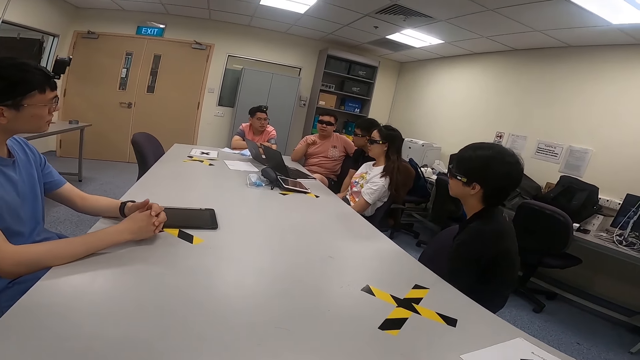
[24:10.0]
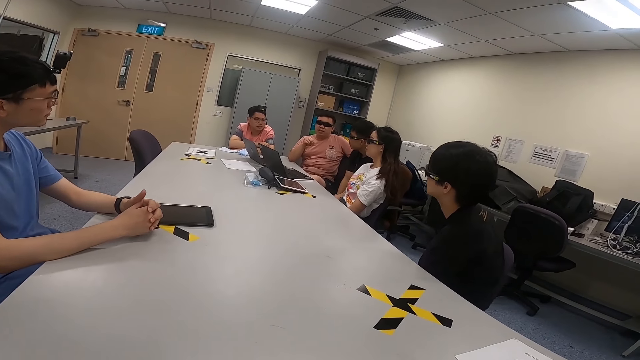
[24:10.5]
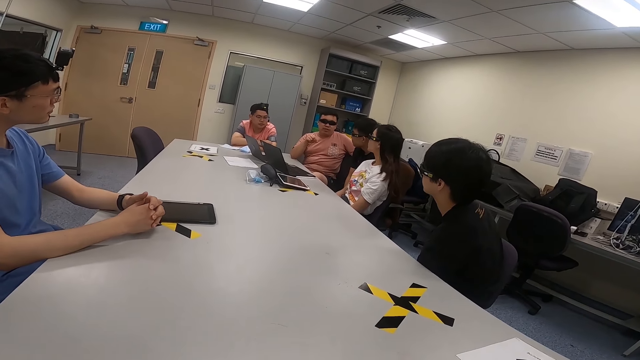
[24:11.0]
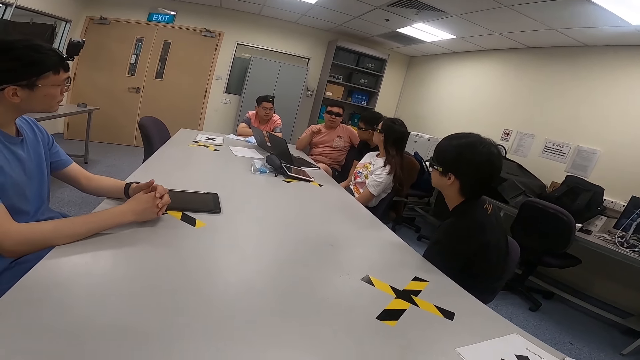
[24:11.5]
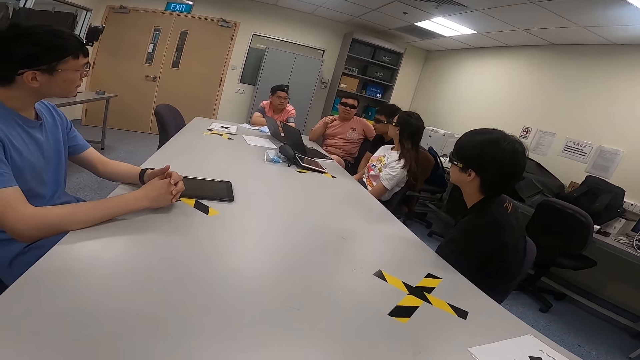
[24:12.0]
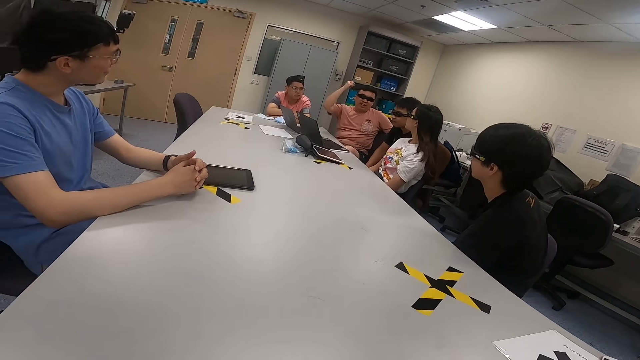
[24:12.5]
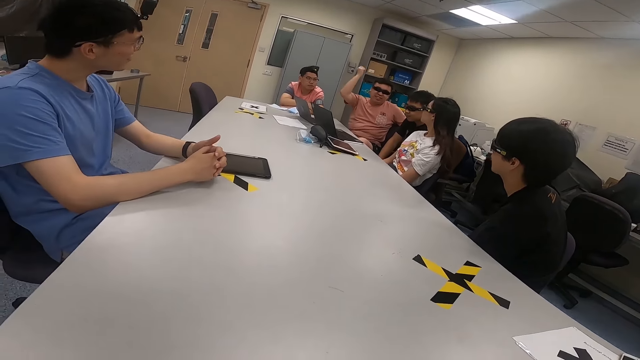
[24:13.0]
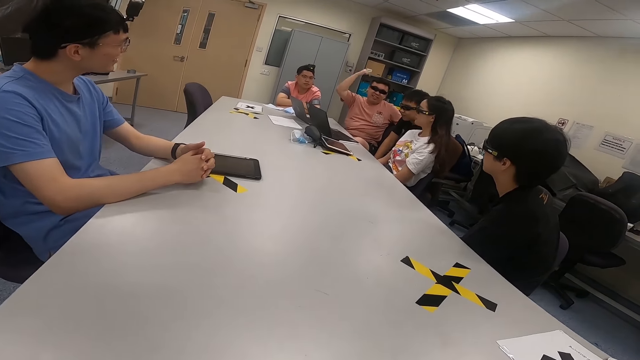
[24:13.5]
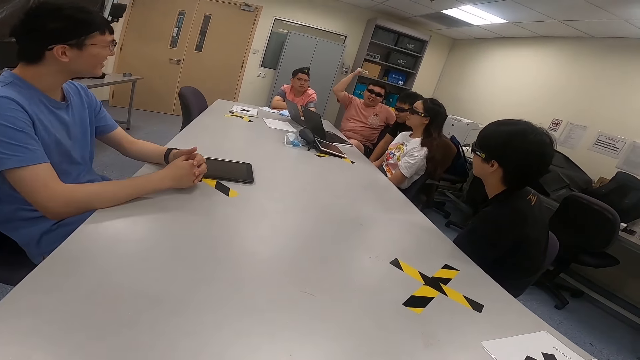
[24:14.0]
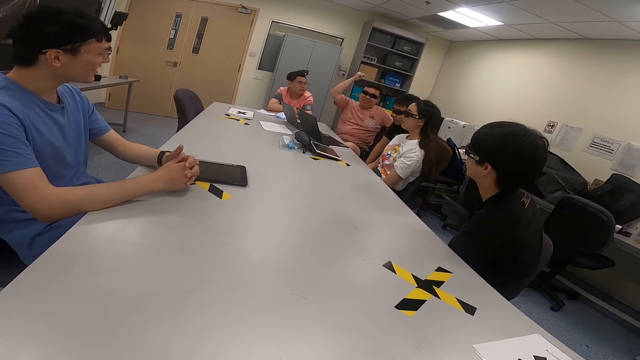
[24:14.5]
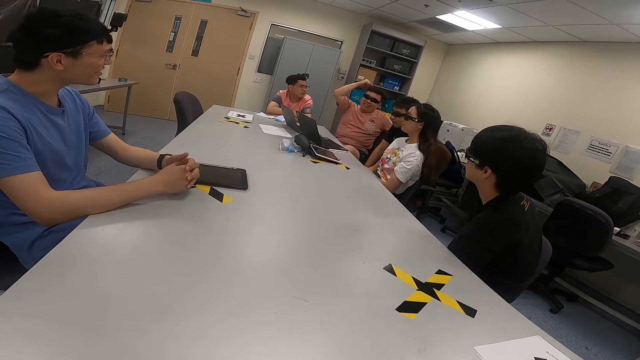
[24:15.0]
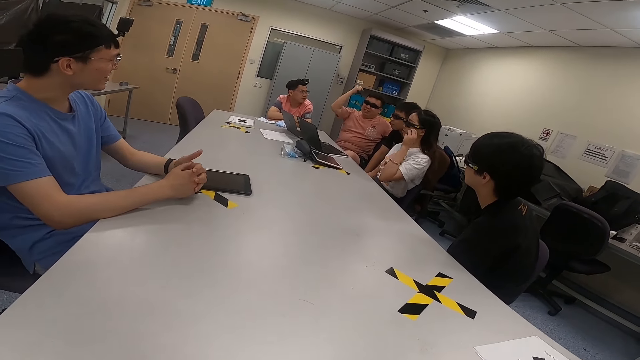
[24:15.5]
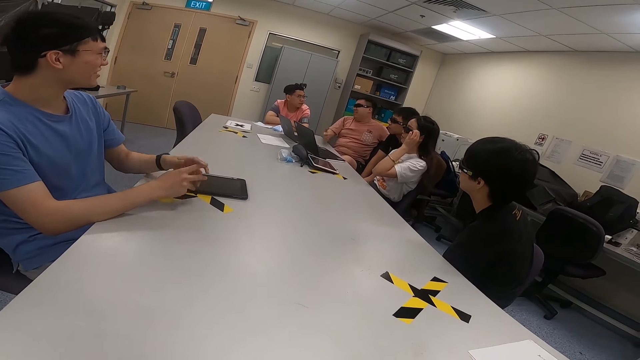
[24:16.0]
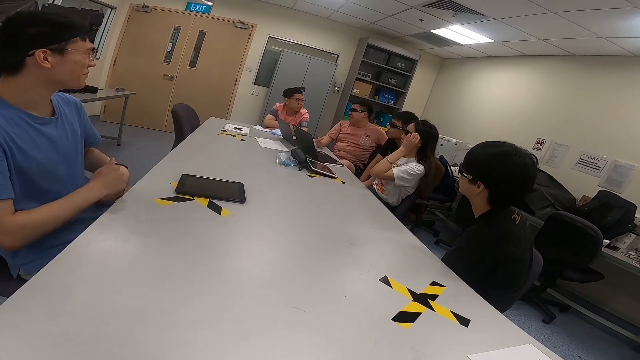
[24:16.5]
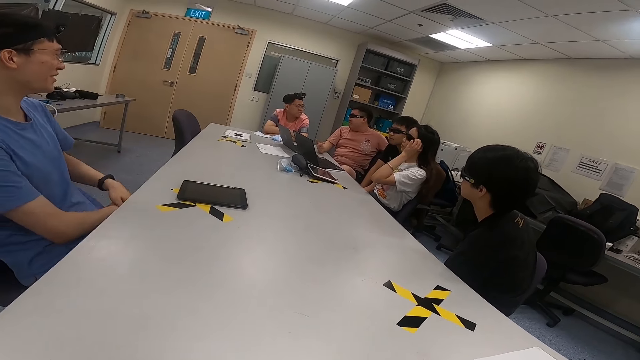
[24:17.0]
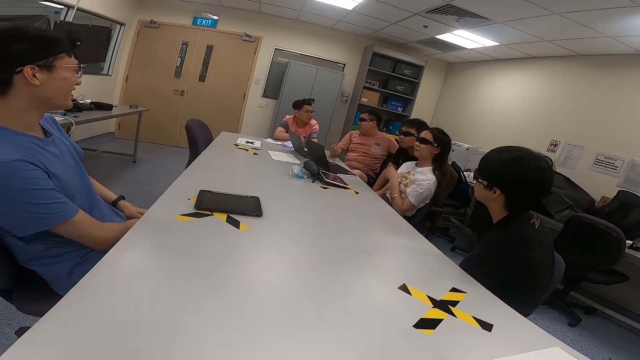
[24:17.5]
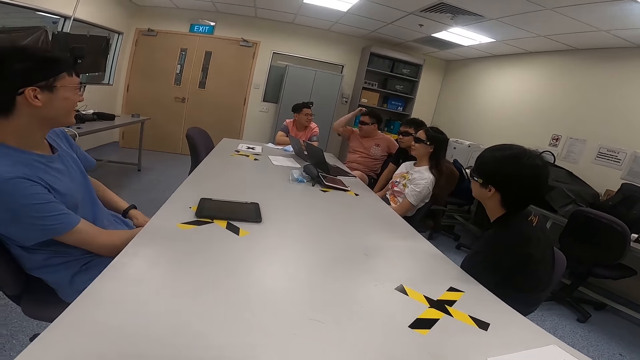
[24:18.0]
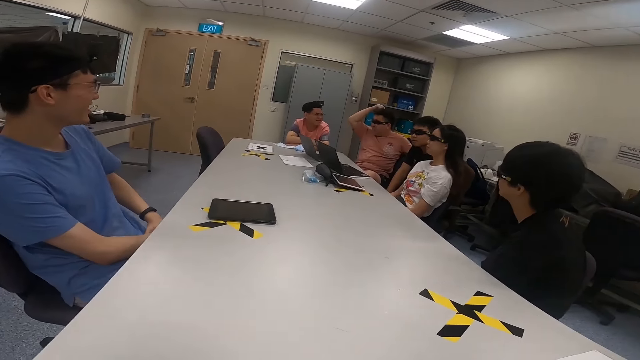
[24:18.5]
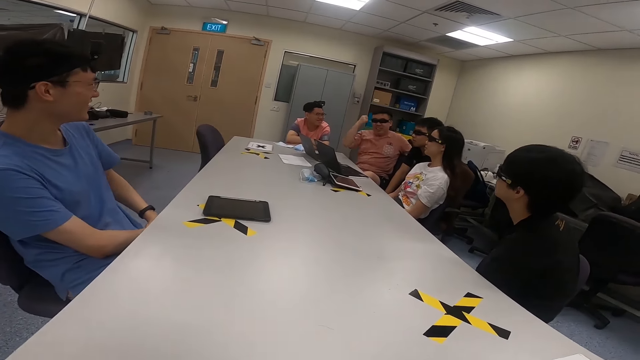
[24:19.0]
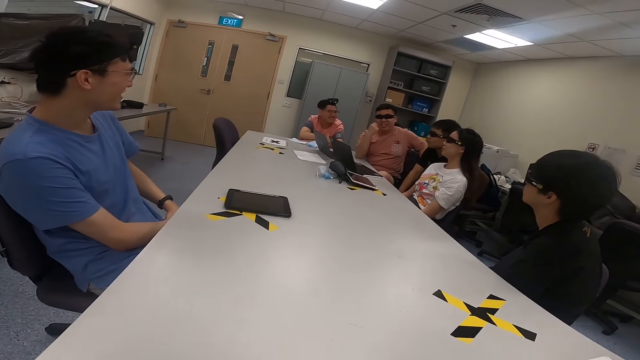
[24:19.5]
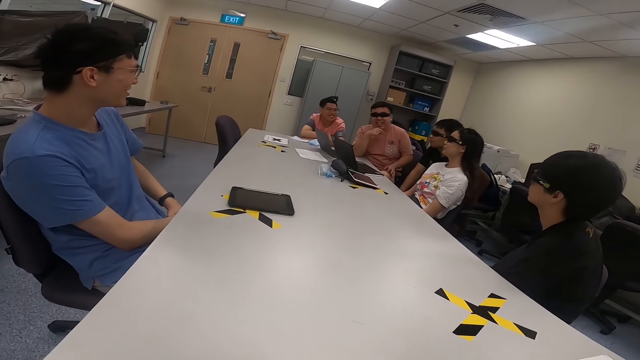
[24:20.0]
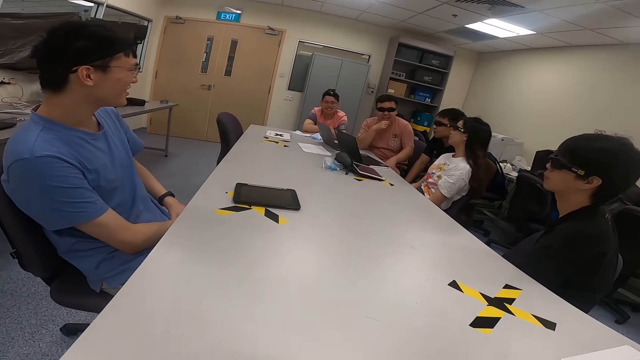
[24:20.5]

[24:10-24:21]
A man lifts his right hand. The man moves his right hand. A woman touches her glasses. The man lifts his right hand.

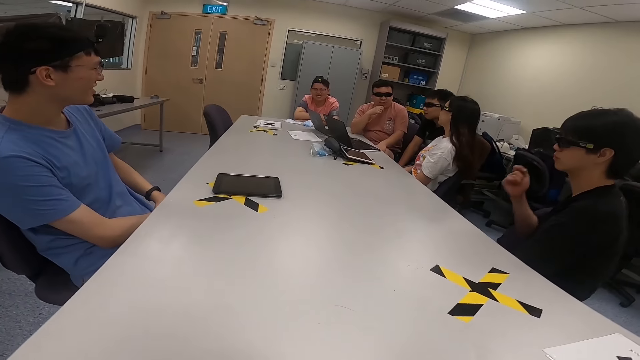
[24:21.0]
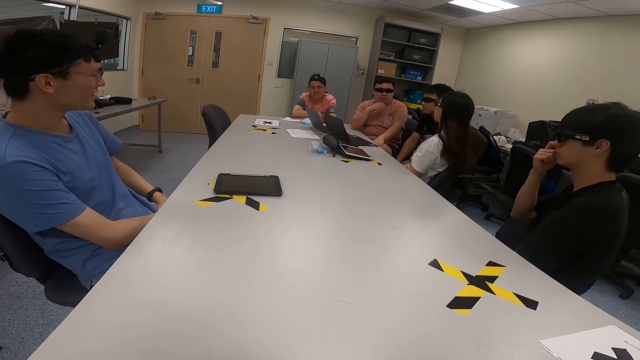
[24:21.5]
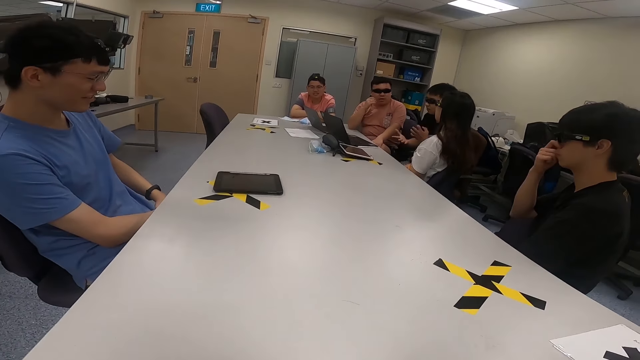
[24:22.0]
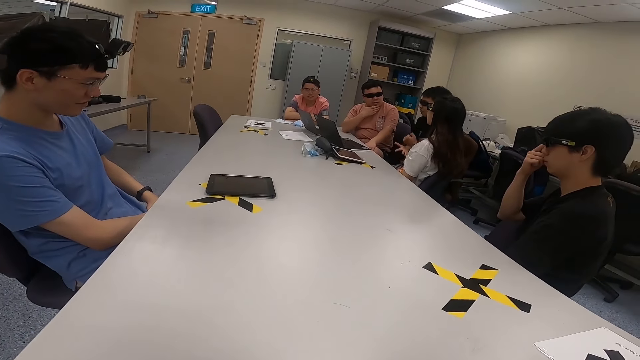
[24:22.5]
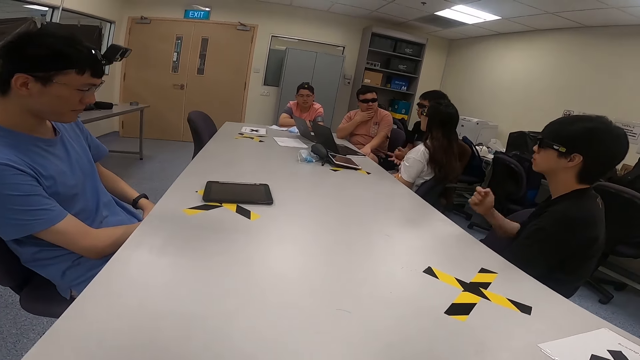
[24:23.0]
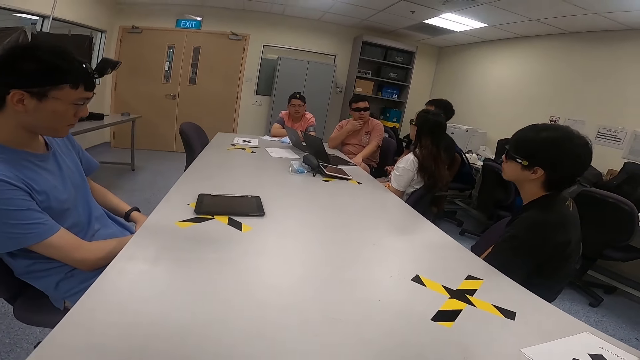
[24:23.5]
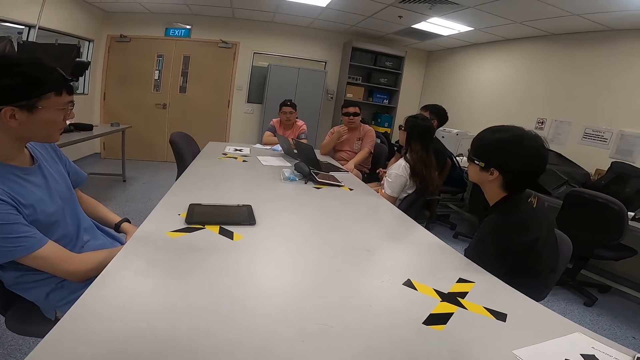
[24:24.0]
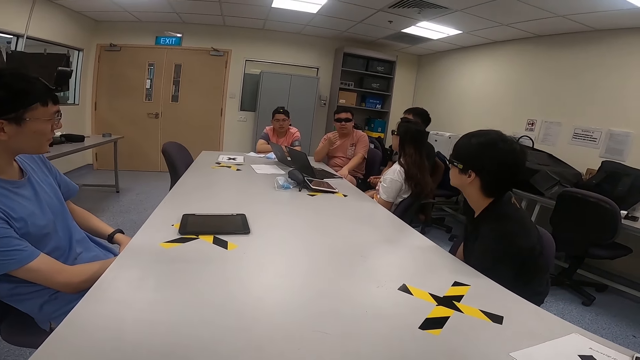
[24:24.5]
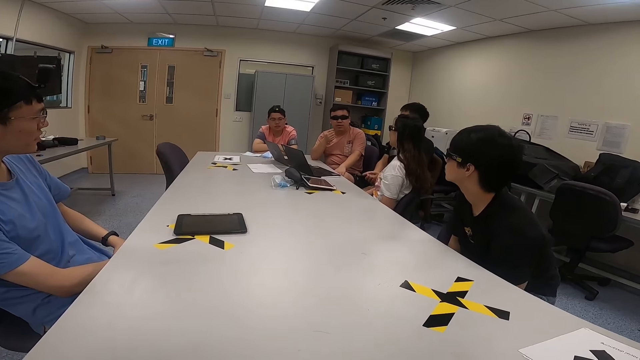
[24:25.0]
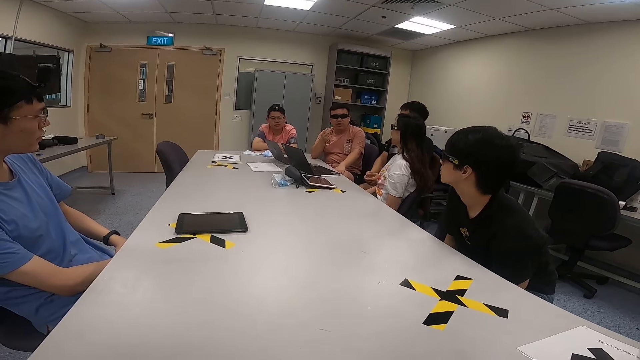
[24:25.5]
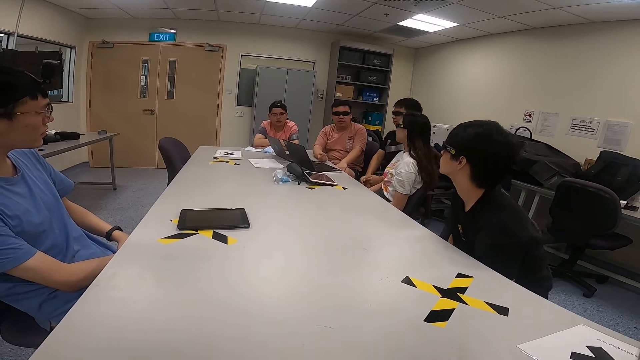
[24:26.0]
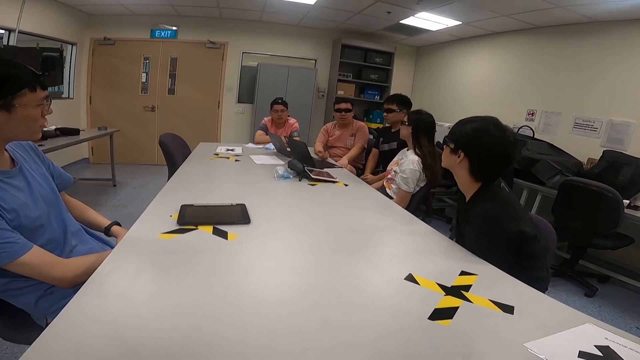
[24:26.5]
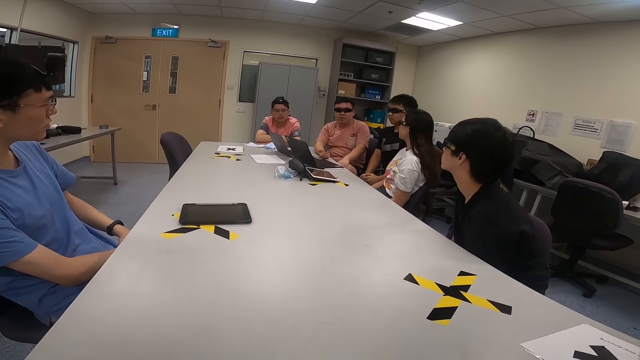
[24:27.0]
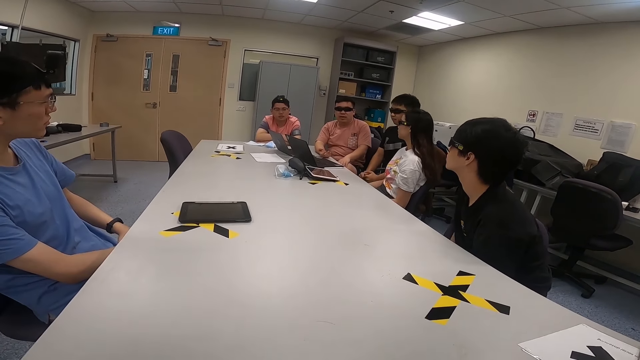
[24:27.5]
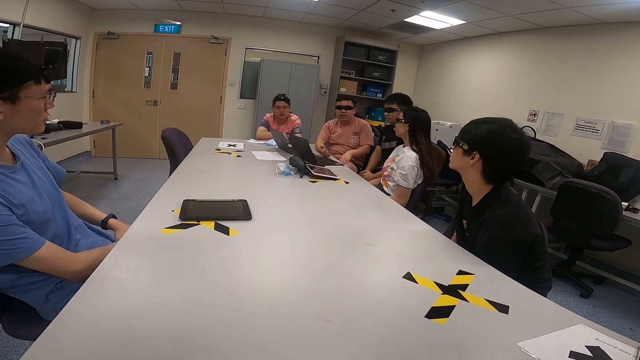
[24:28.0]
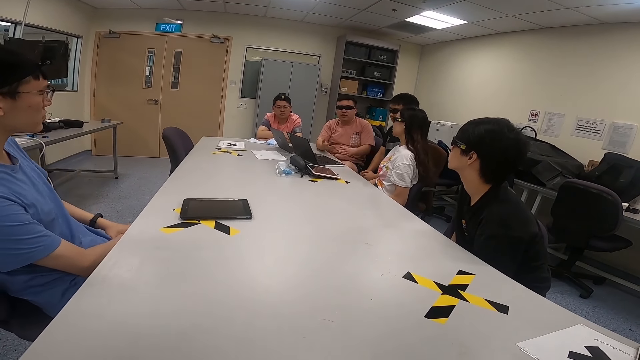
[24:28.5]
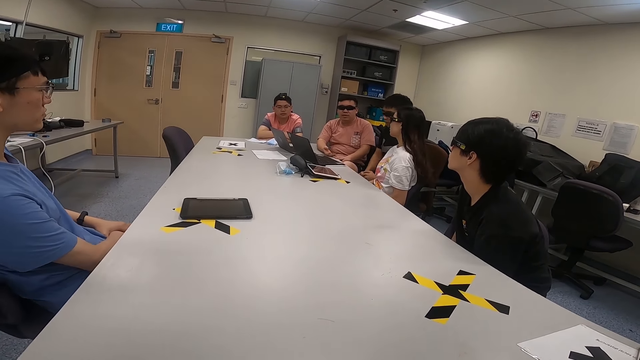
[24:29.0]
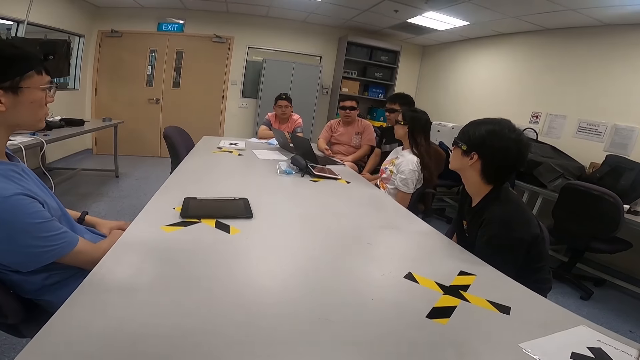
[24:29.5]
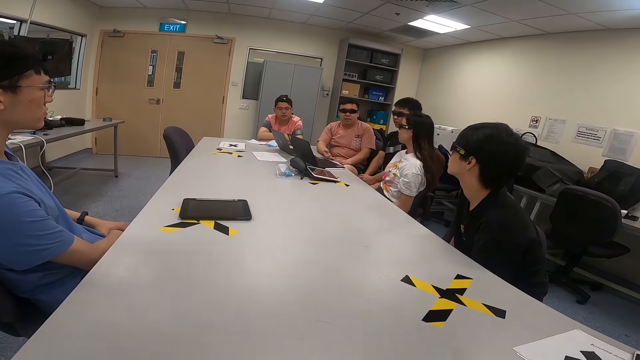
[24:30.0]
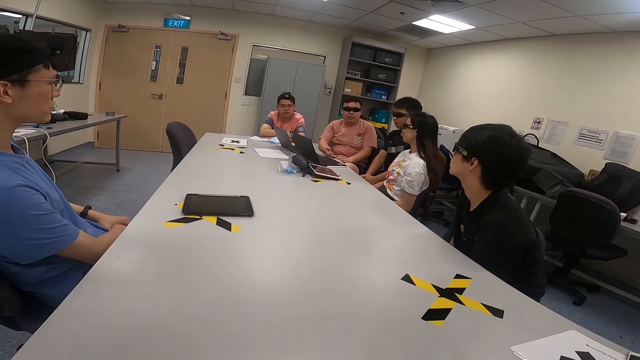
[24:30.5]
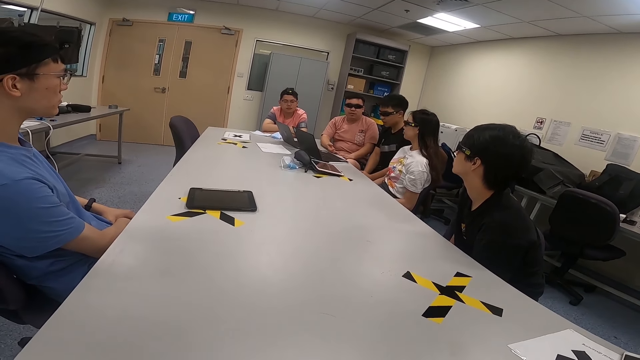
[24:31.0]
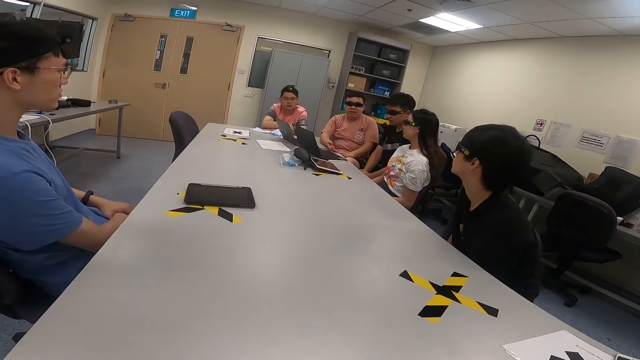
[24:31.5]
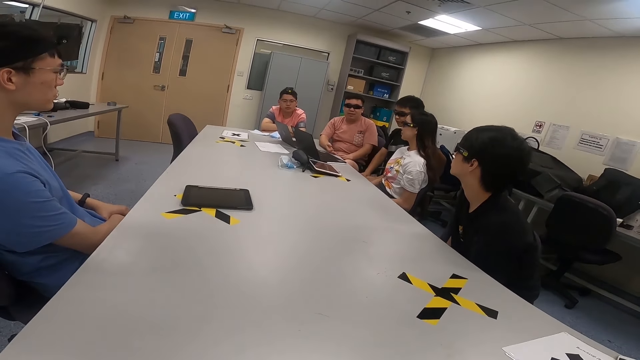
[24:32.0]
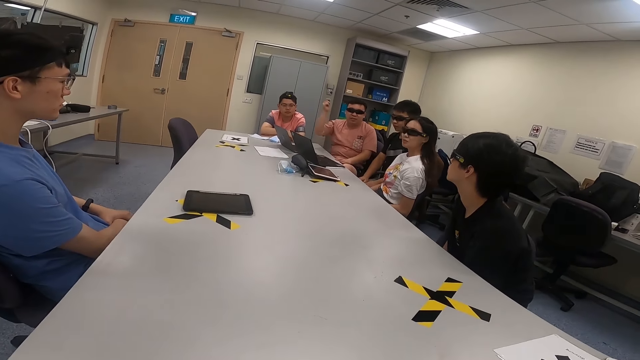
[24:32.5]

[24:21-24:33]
A man touches his nose. Another man hits his hands.
